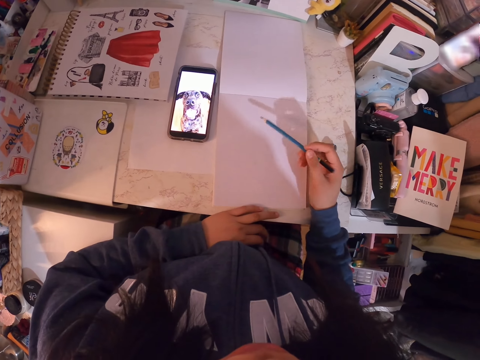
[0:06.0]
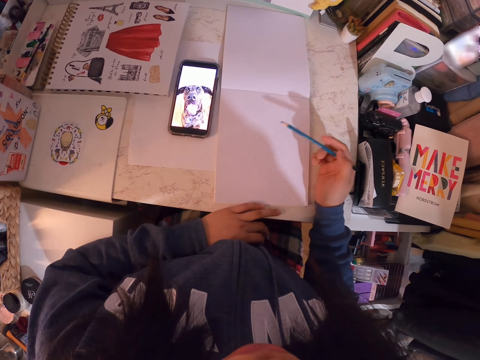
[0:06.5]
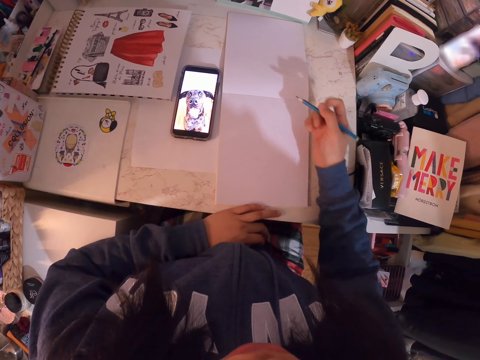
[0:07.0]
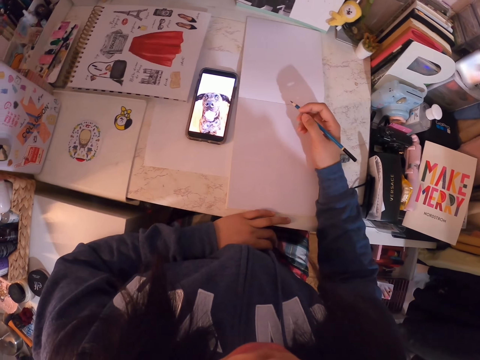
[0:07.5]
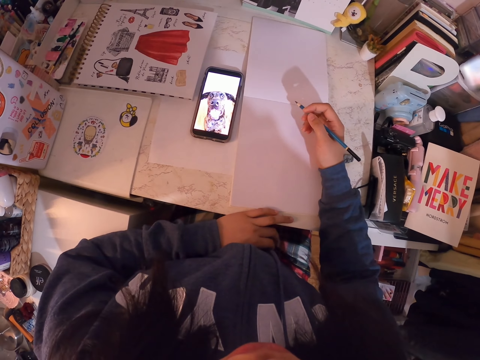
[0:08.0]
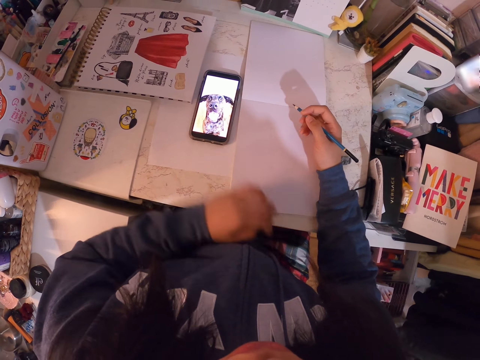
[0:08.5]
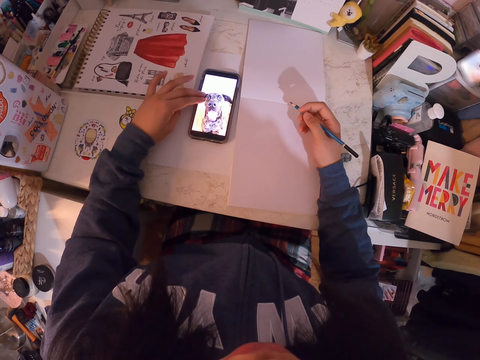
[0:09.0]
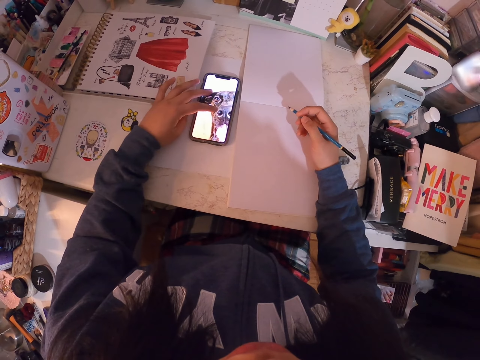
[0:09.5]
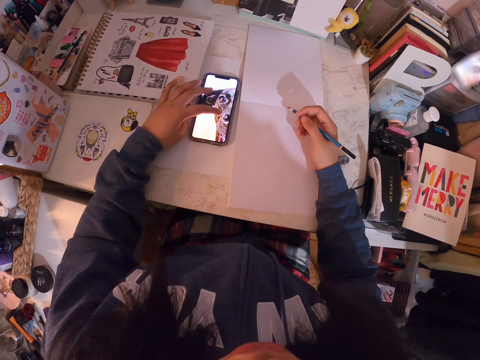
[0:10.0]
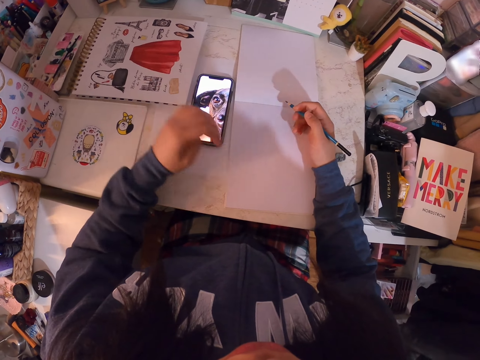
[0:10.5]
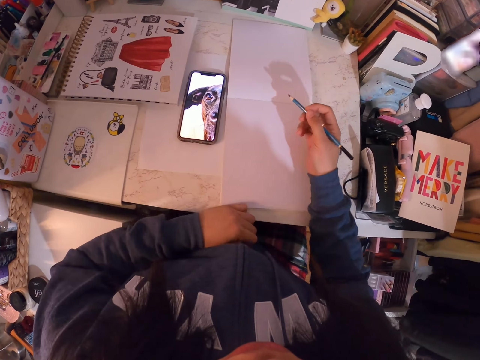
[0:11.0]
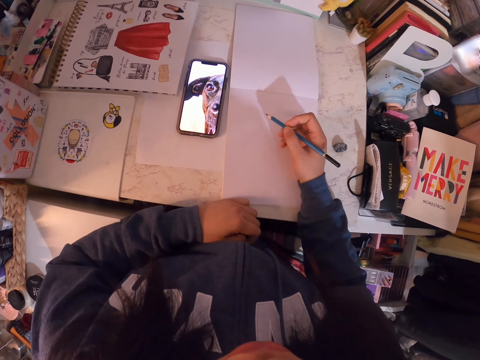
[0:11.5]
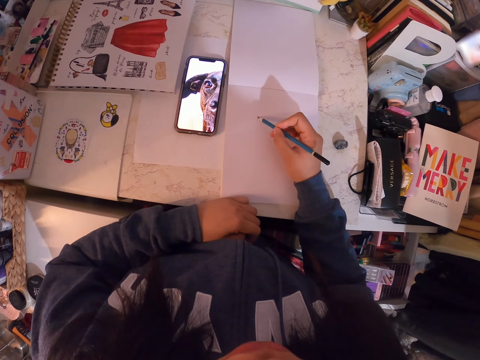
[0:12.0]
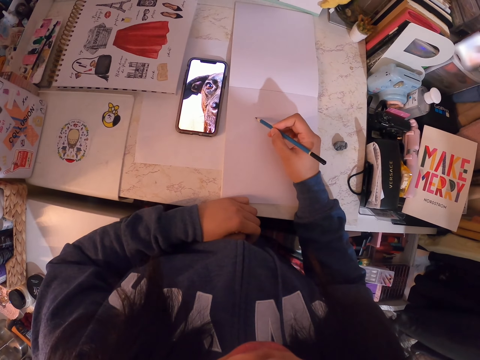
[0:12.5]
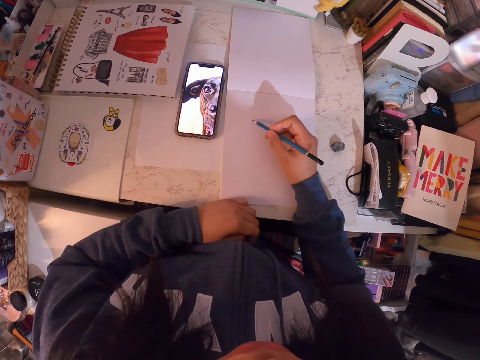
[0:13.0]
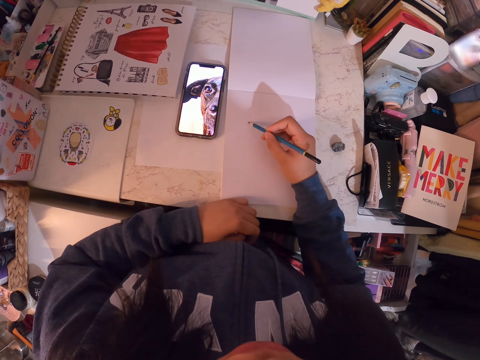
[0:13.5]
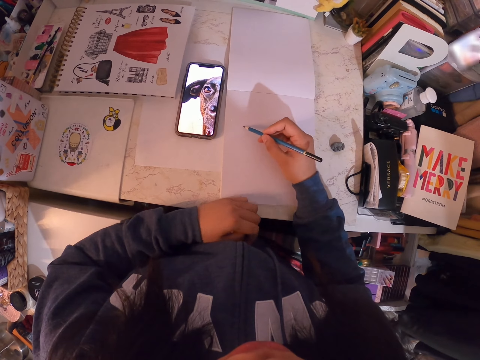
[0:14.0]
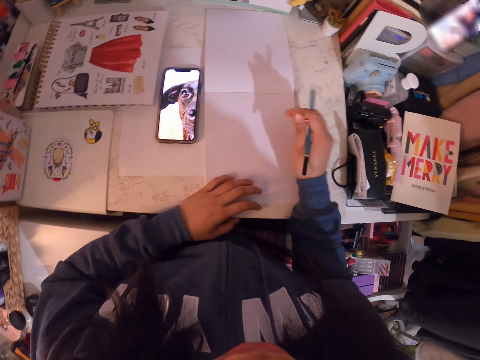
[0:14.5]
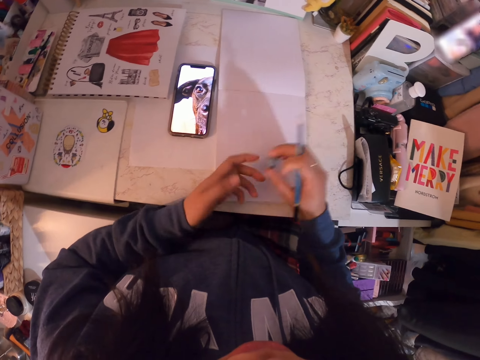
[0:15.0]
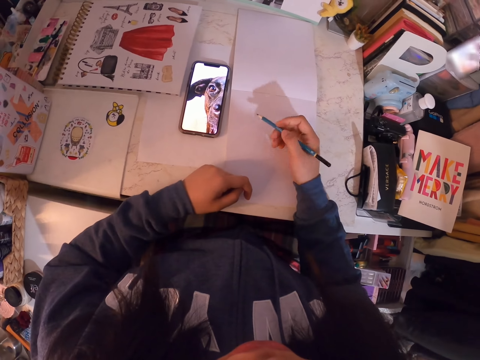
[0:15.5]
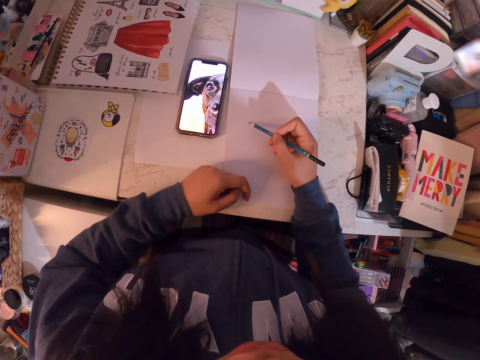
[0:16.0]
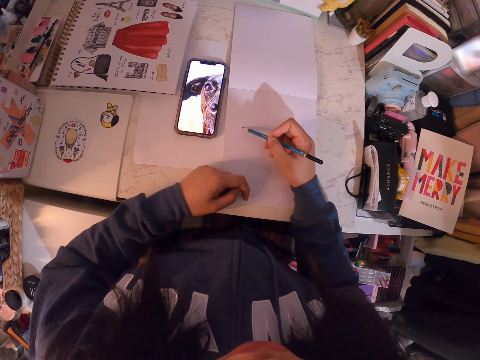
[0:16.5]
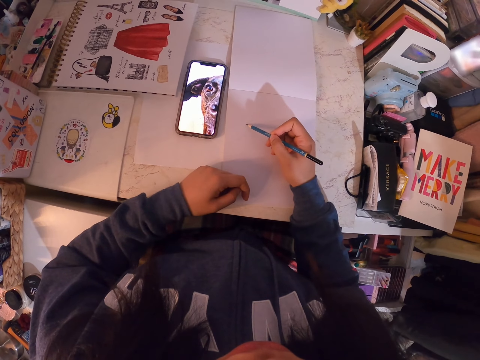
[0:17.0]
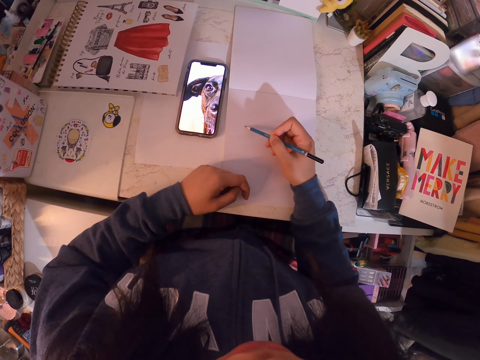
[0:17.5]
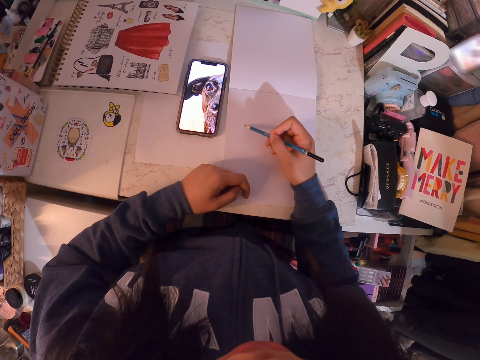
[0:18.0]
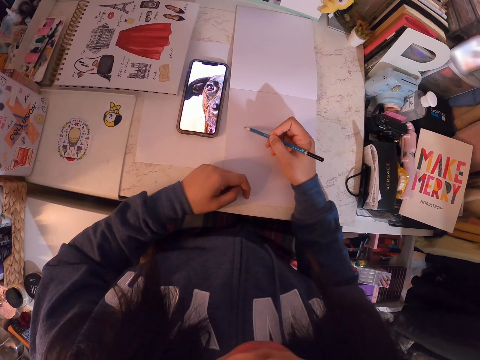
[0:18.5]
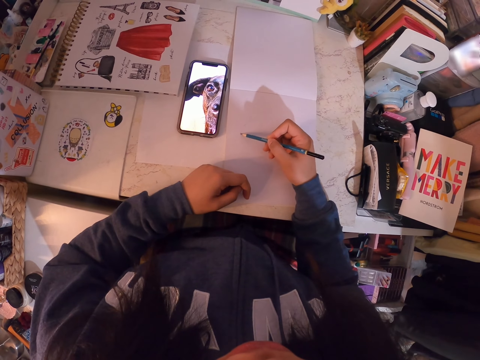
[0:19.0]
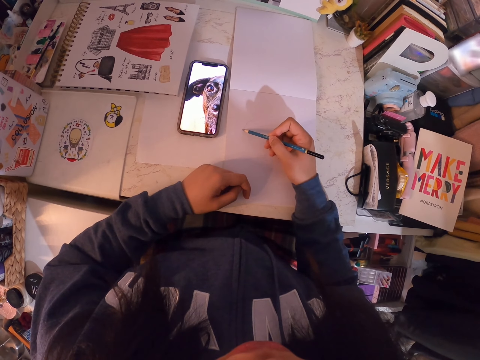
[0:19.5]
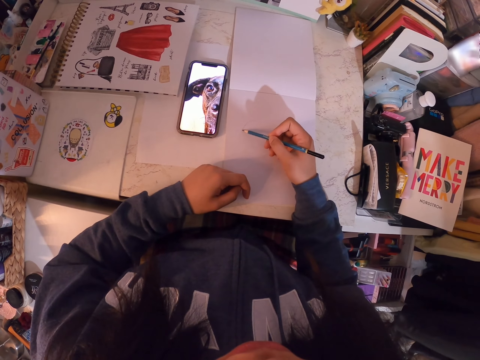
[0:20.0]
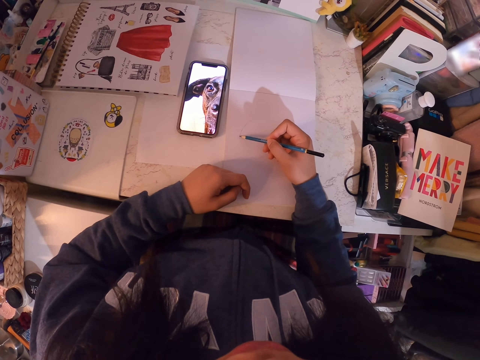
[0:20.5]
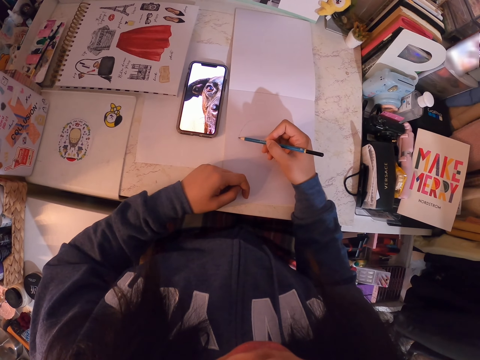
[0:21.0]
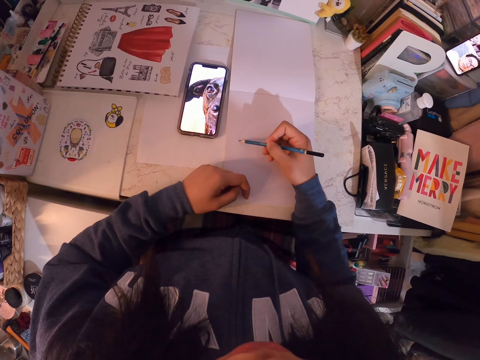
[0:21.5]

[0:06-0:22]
The camera wearer moves the pencil. They operate the phone. They hold the pencil. They put the hand on the table. They draw in the art book with the art pencil. They pick the rubber from the table and transfer the rubber to the left hand. They draw in the art book with the art pencil.

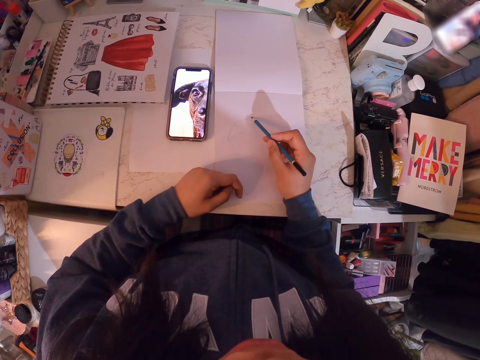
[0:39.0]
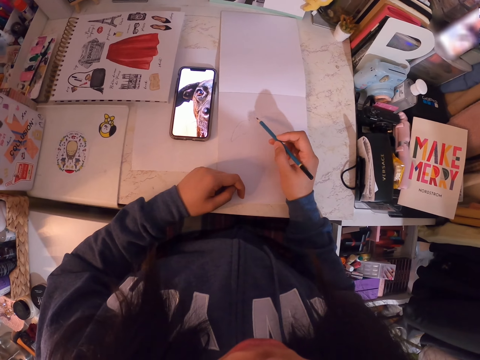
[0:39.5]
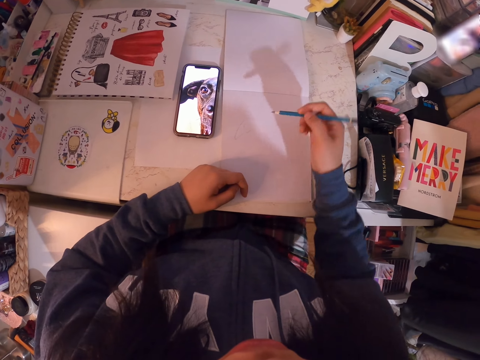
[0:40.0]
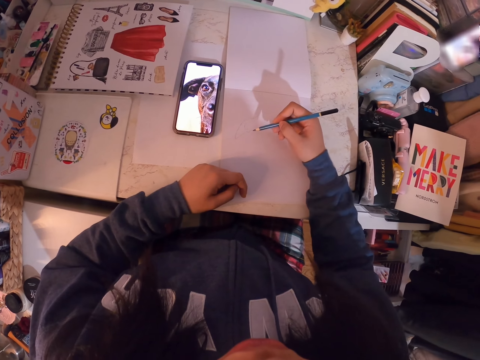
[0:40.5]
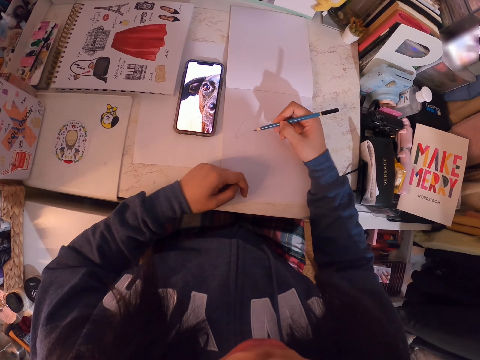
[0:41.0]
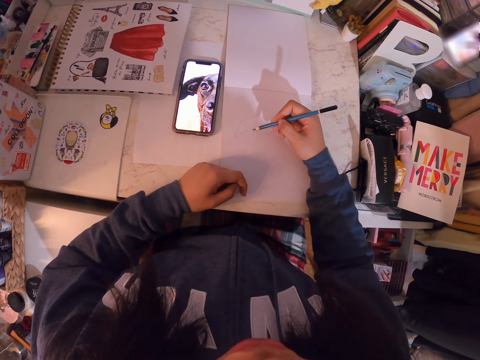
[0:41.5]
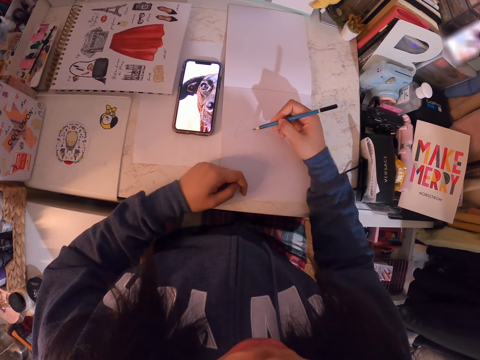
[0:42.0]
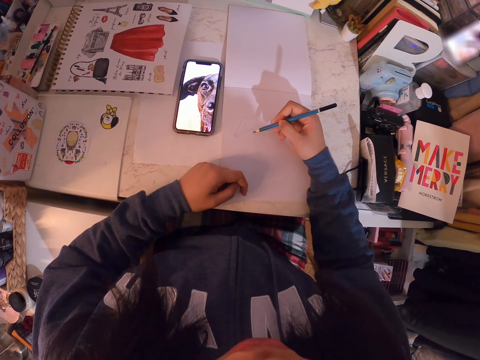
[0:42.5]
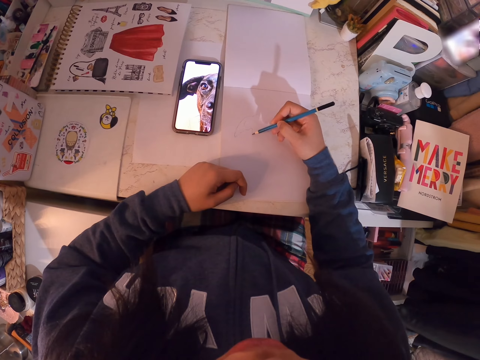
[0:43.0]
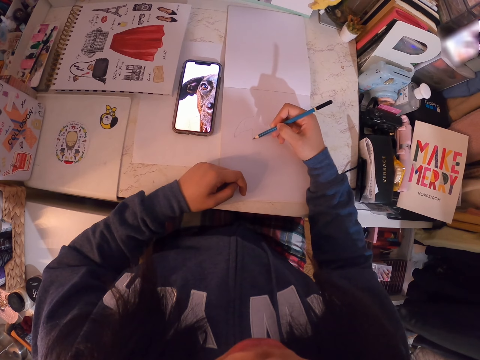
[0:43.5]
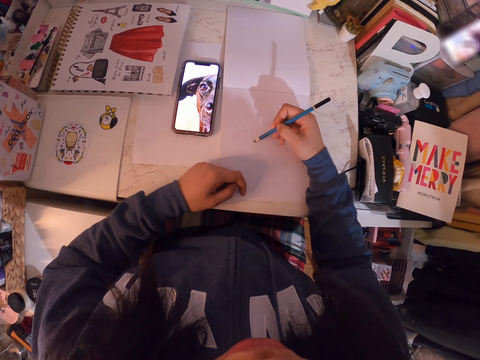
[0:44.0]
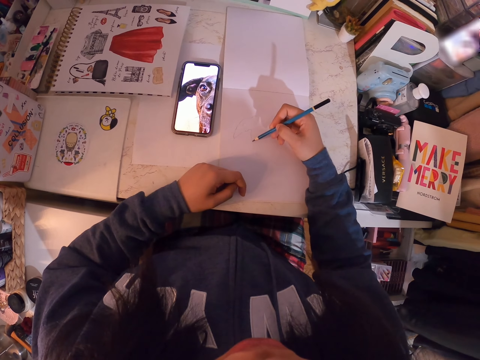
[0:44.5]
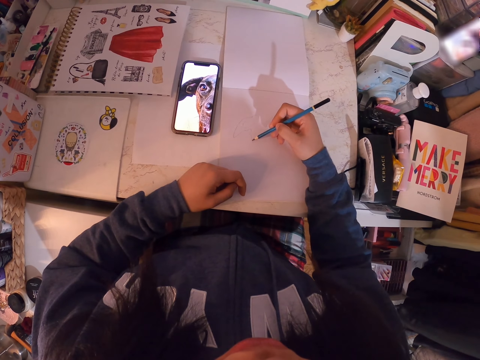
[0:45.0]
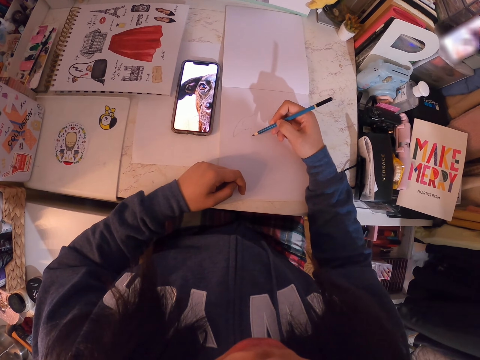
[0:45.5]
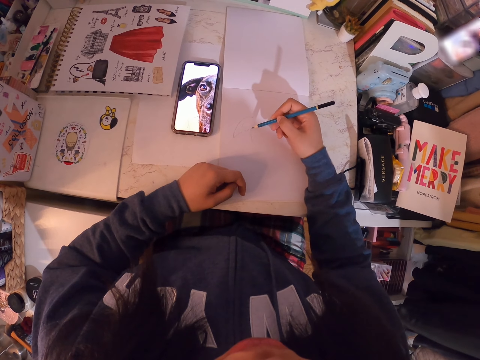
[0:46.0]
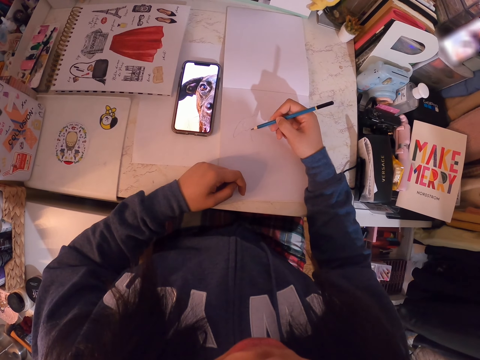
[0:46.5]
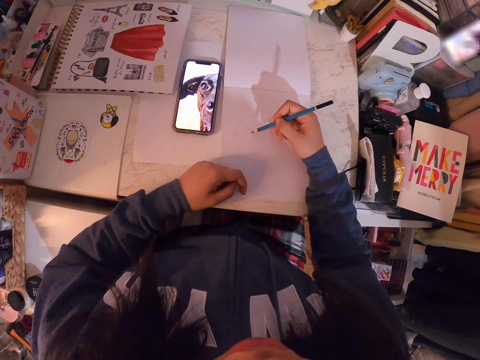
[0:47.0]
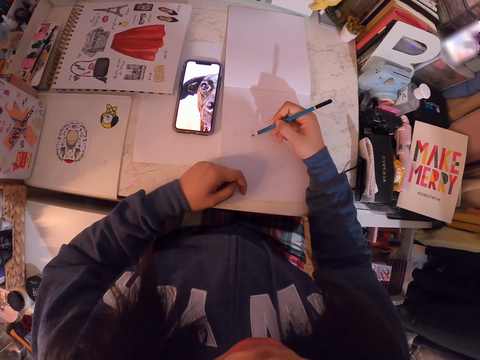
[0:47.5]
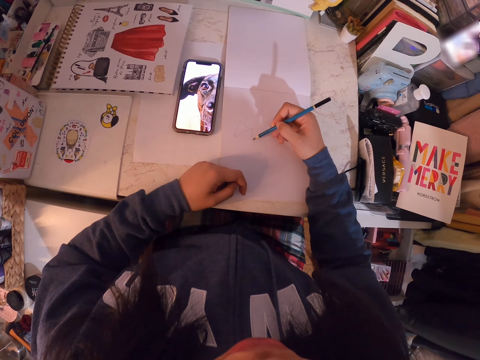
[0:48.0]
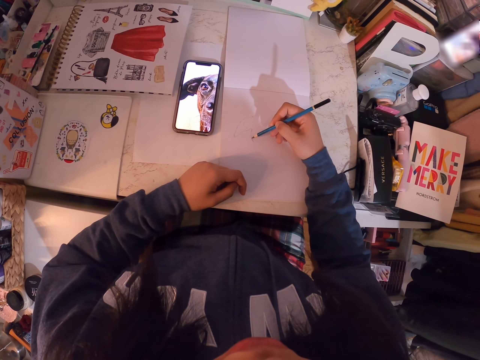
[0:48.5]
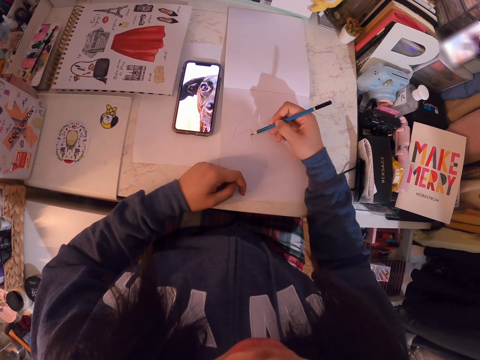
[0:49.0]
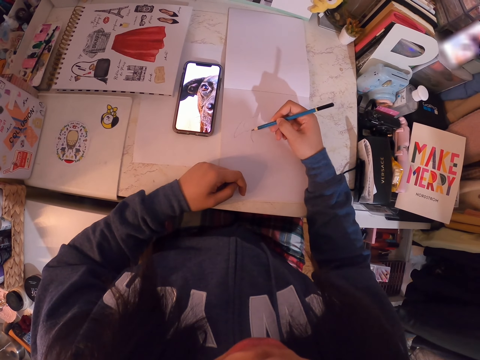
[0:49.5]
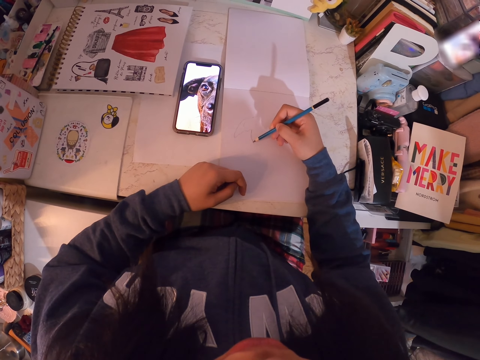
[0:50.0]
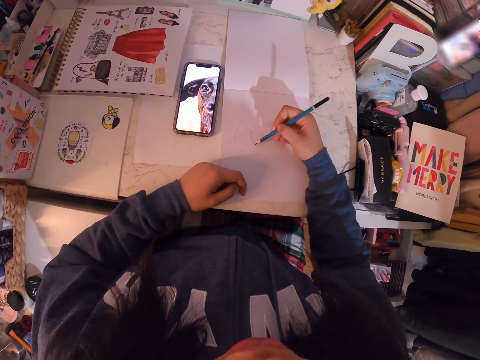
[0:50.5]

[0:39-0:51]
The camera wearer turns the pencil. They draw on the book.
